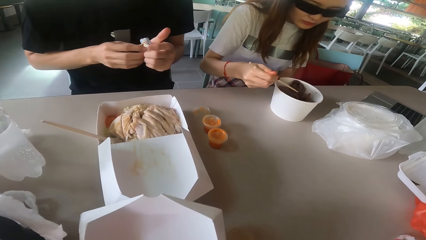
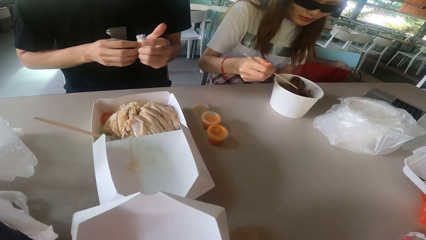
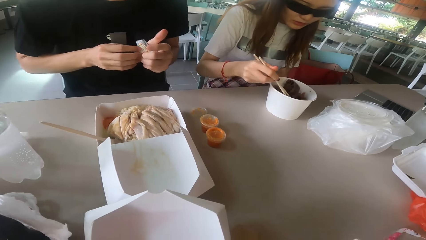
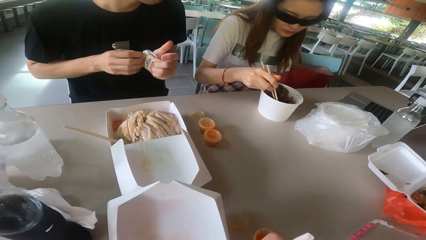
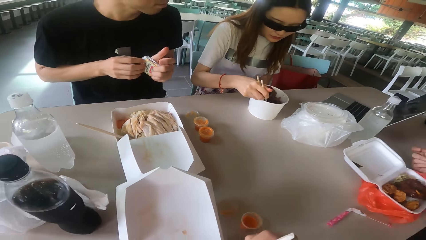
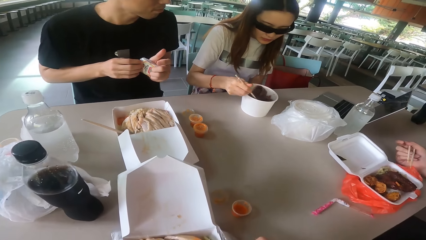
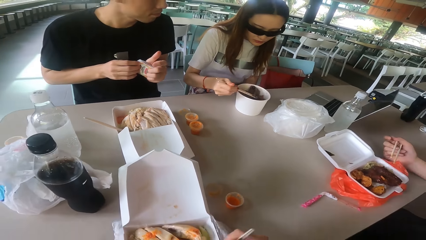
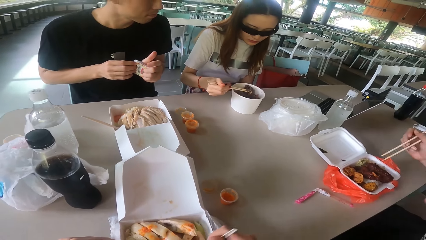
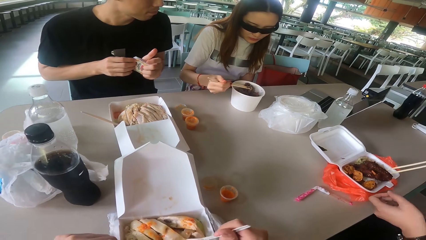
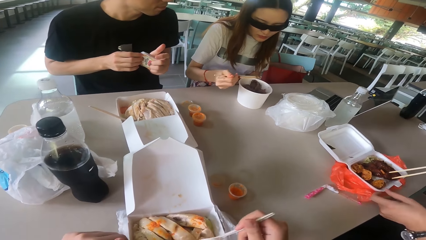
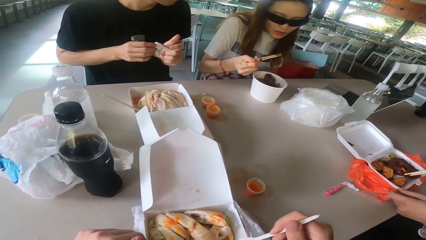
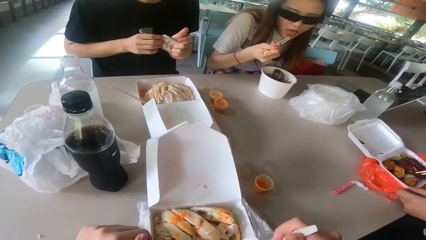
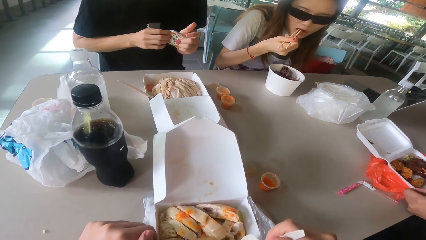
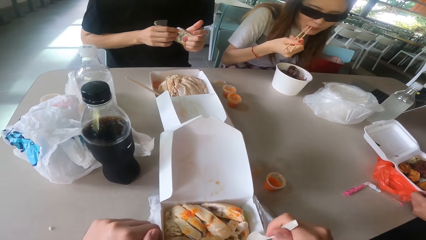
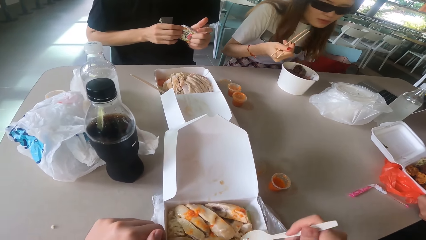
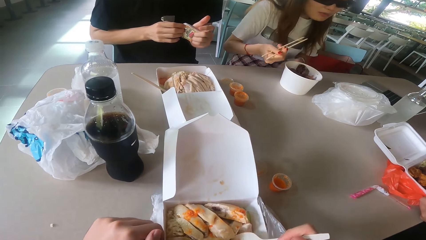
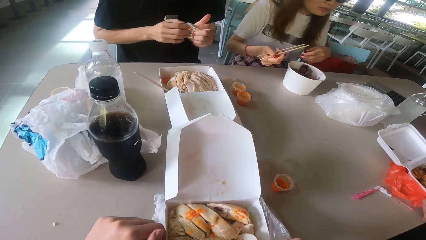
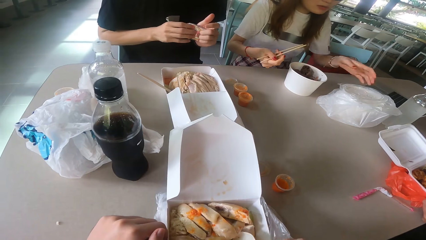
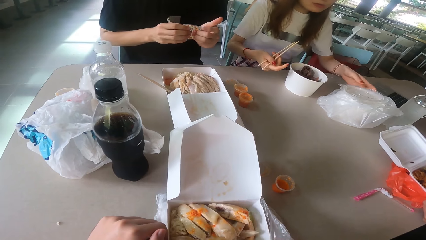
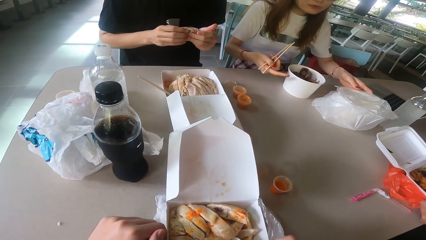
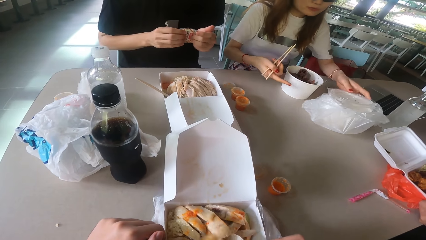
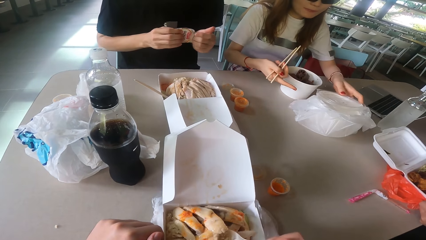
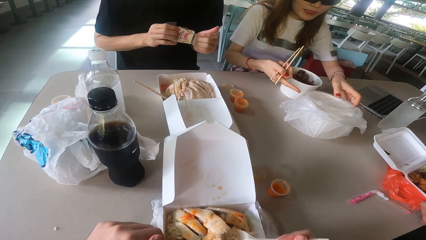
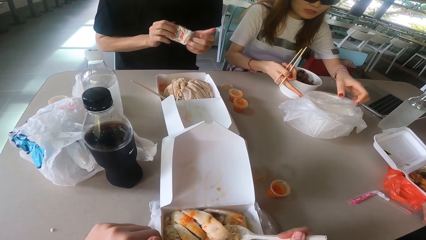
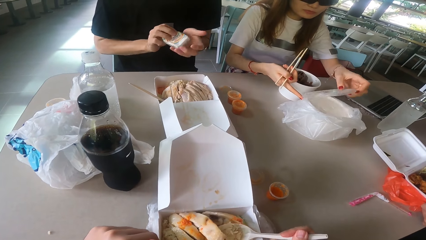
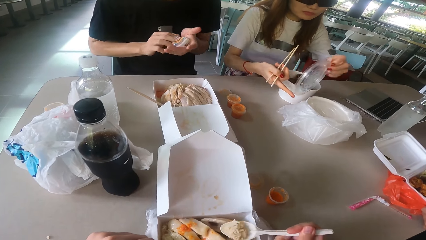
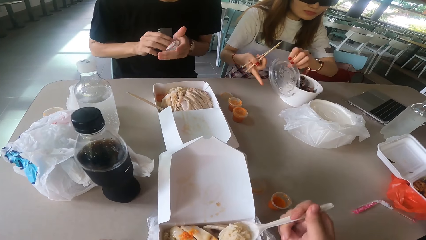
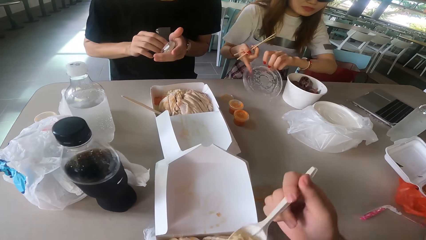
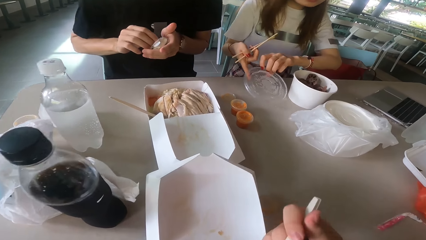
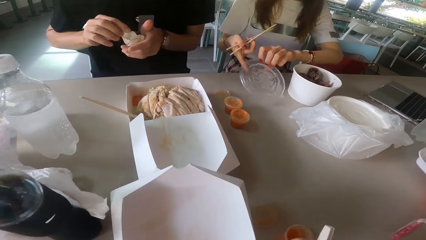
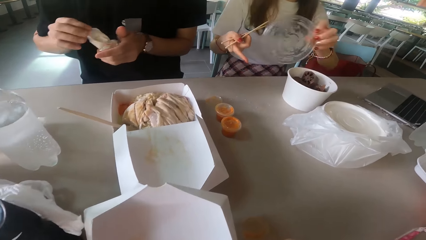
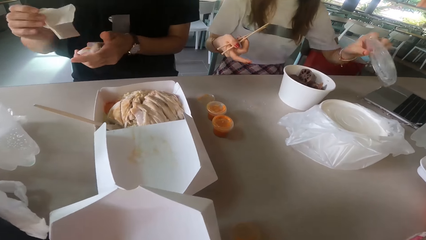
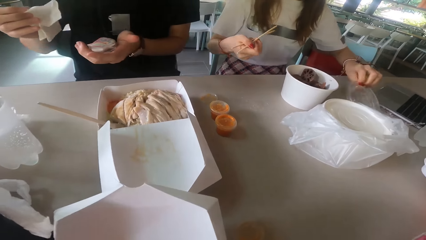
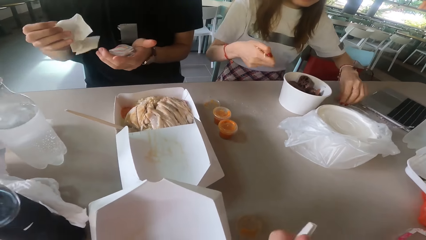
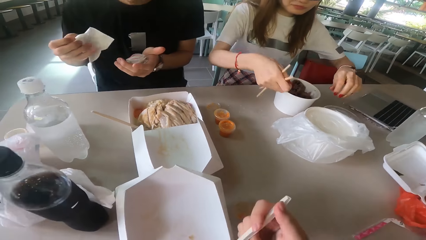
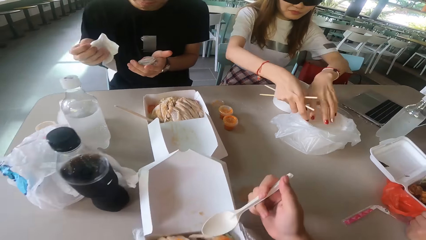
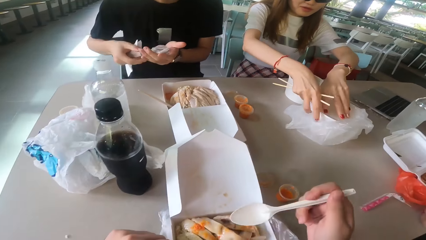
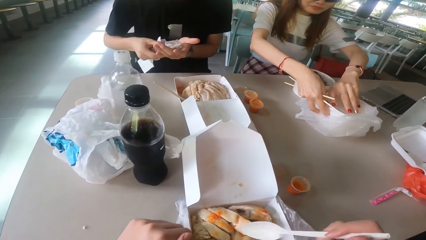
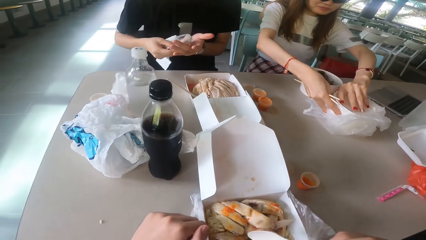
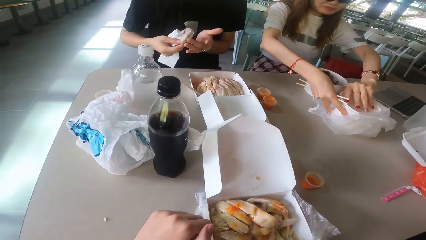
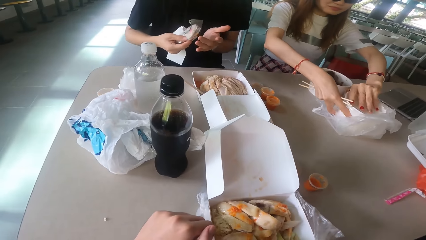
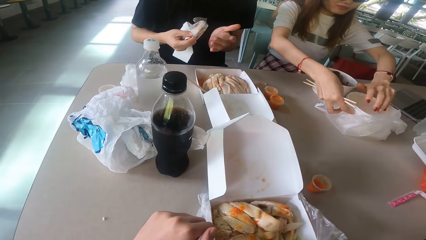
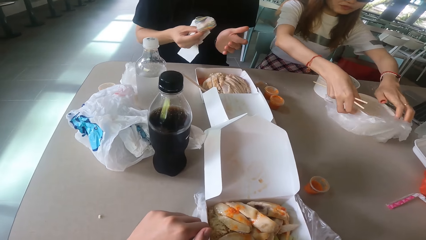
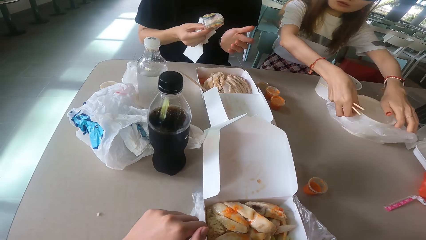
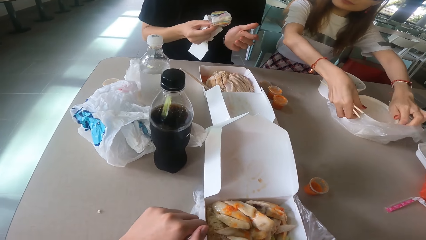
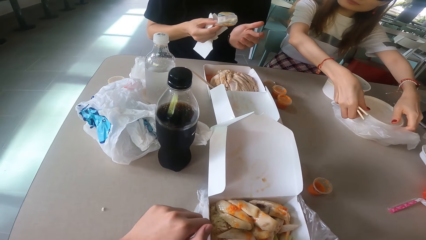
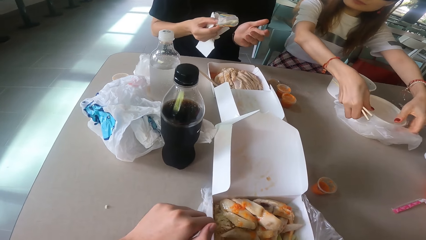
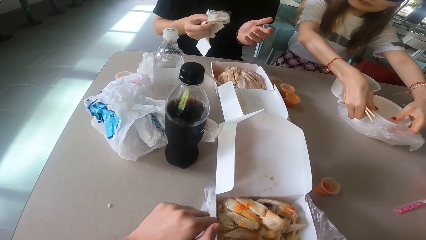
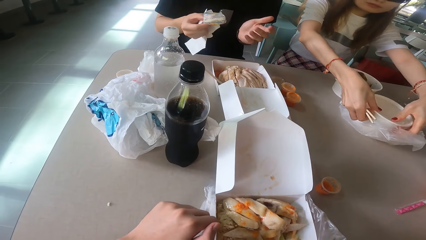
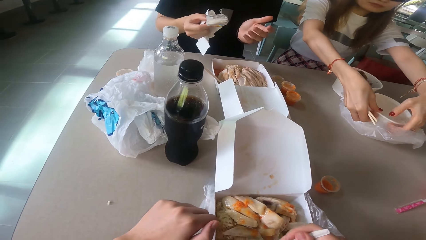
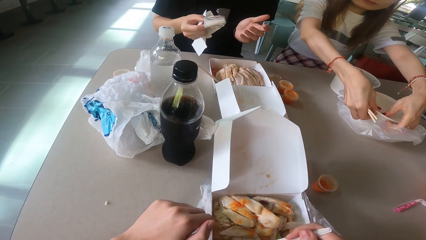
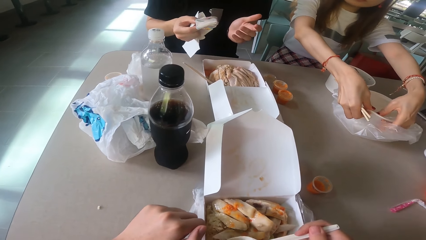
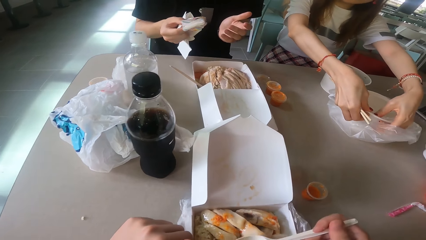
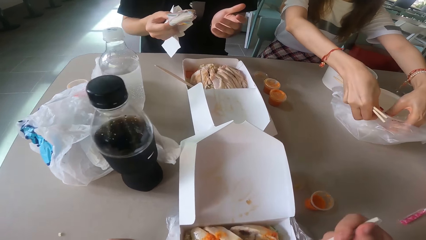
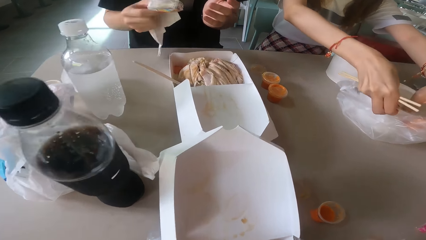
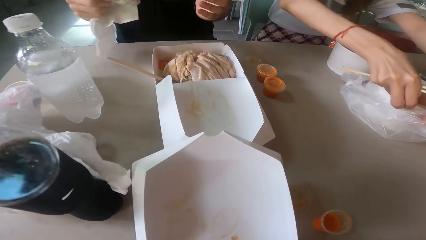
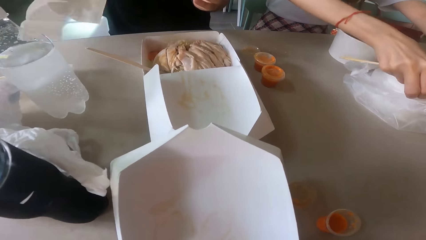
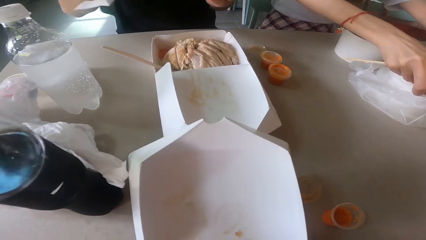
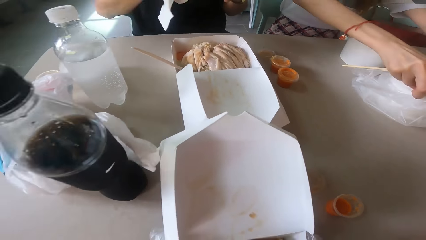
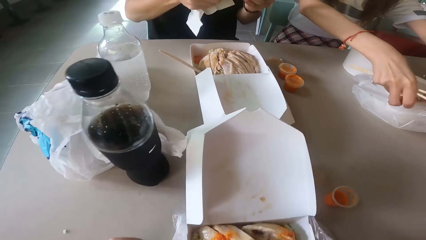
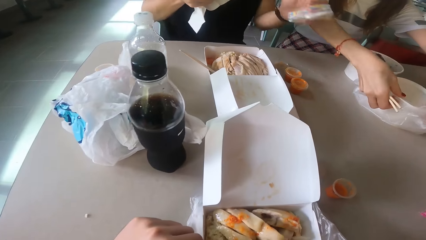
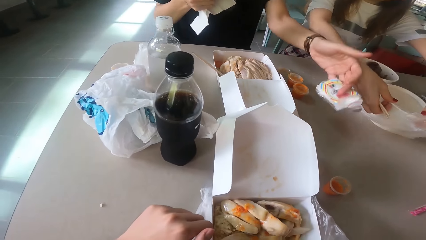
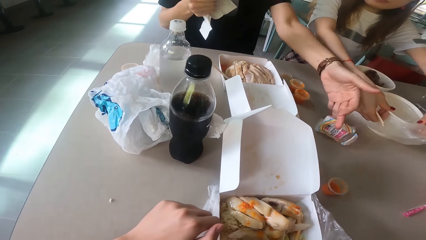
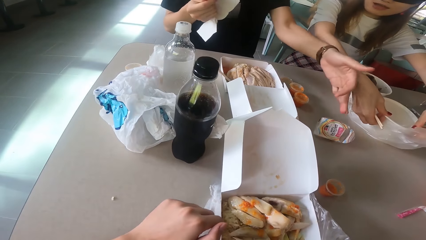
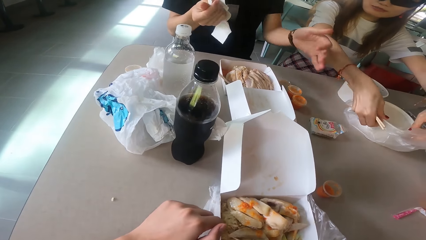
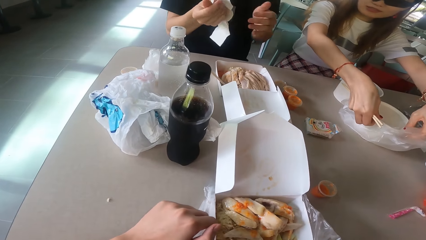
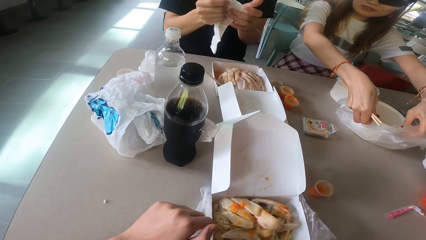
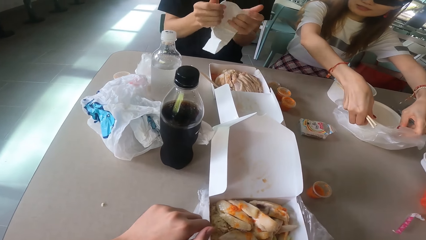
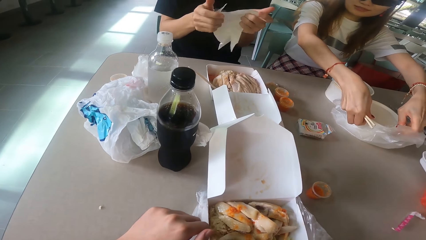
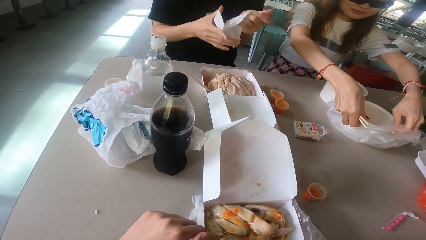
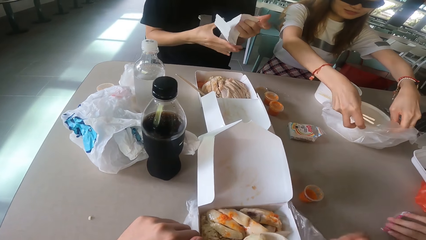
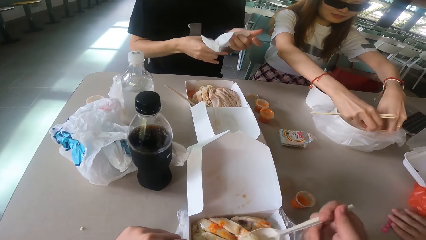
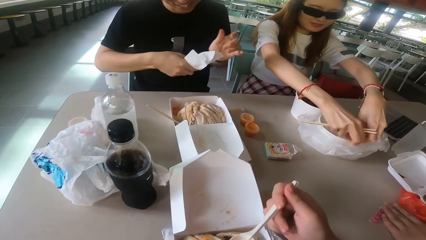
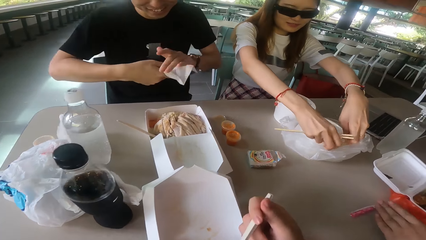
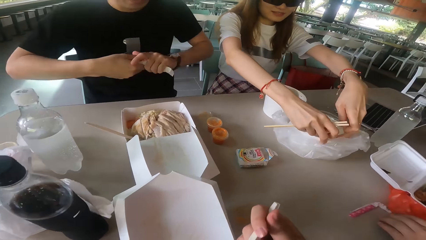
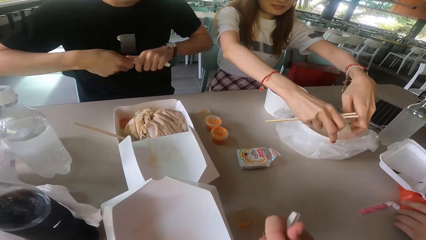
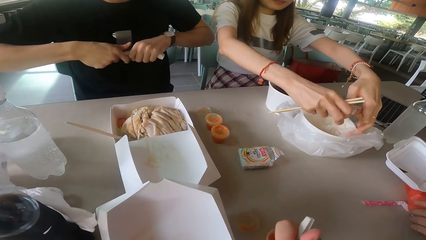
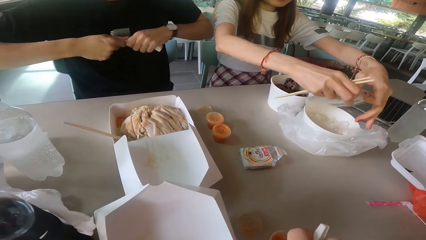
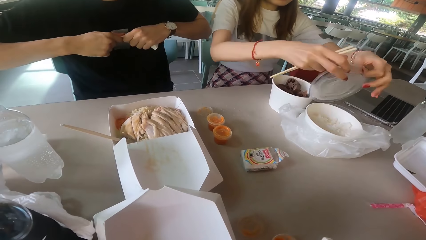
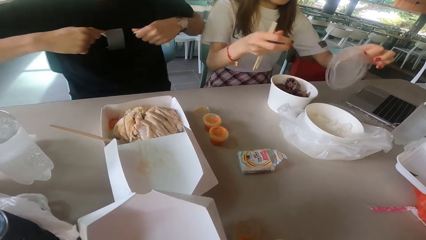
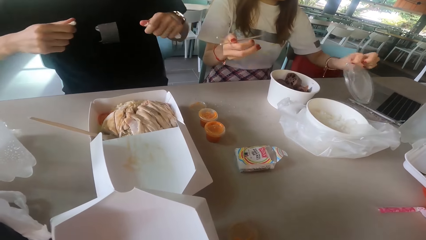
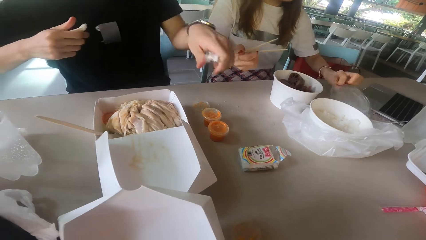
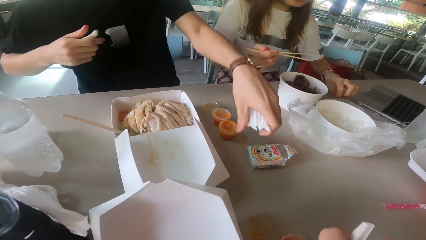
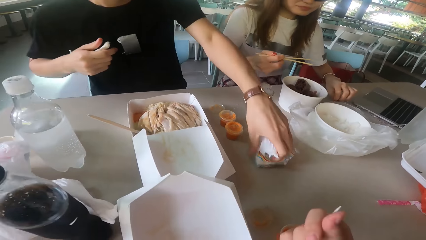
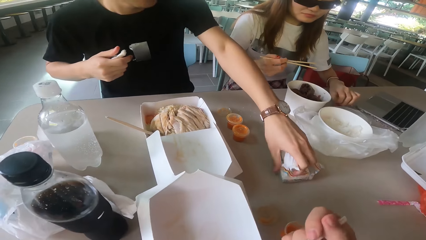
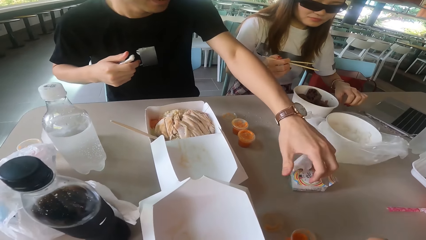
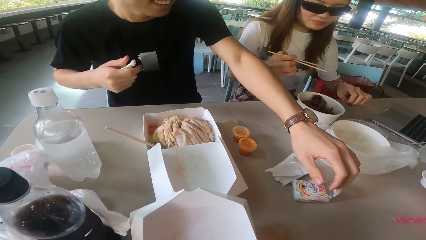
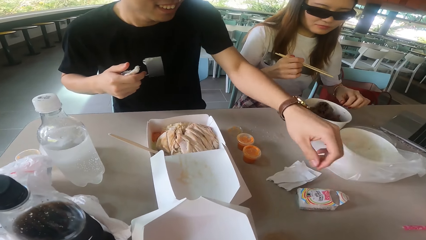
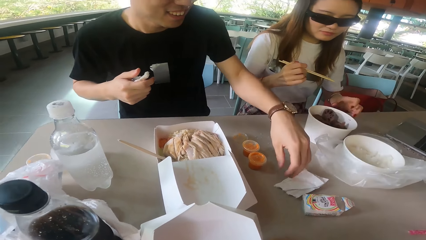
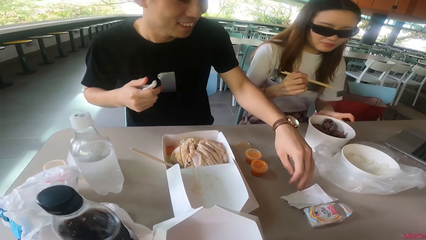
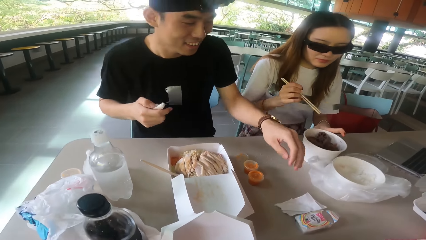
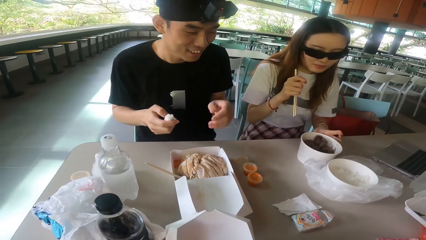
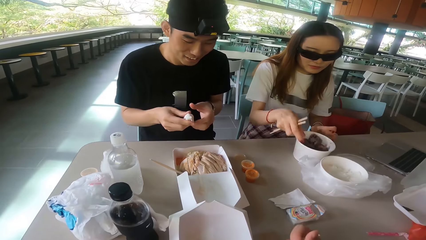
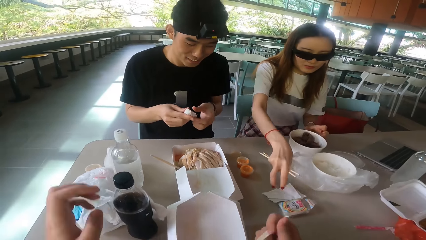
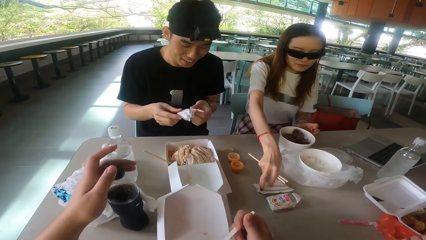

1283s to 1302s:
A woman eats the food. A man picks the food. The camera wearer eats the food. The woman picks the bowl, opens the lid cover and drops the lid cover. Another man removes the serviette. The camera wearer scoops the food. The woman opens the dish. The other man drops the serviette. The woman opens the lid cover and drops the lid cover. The other man moves the serviette.
